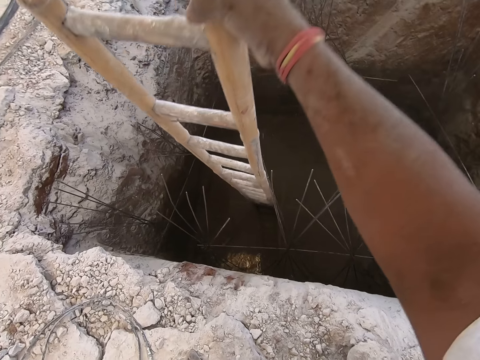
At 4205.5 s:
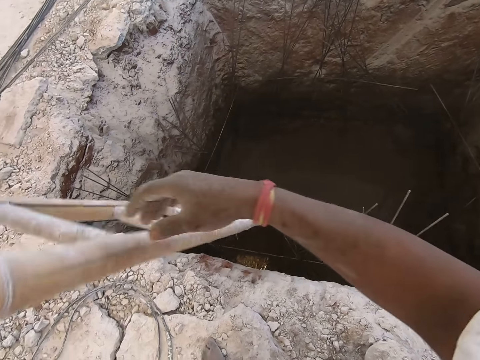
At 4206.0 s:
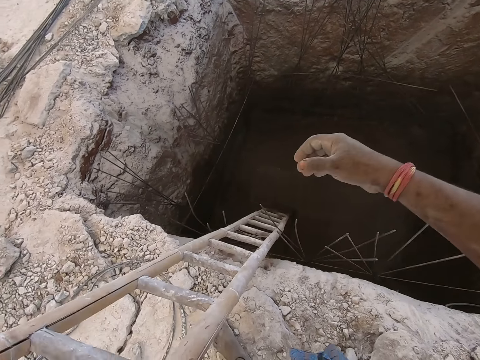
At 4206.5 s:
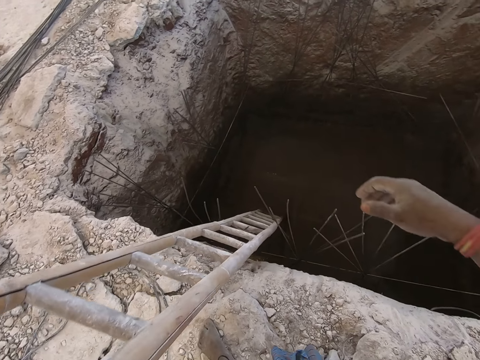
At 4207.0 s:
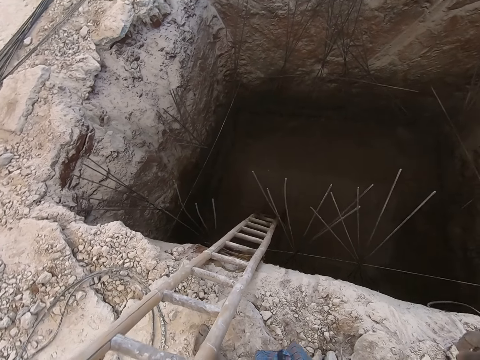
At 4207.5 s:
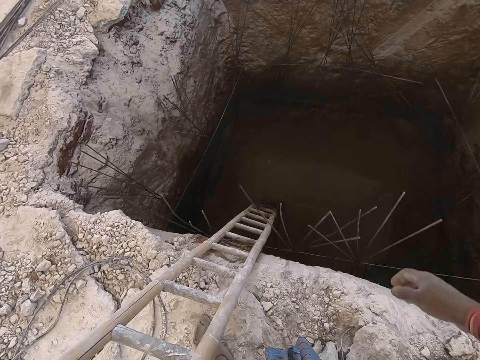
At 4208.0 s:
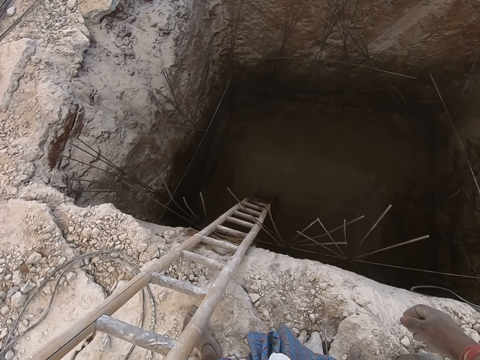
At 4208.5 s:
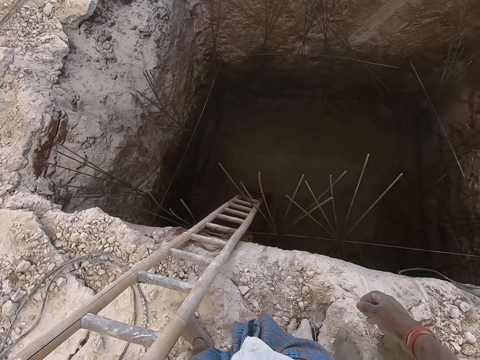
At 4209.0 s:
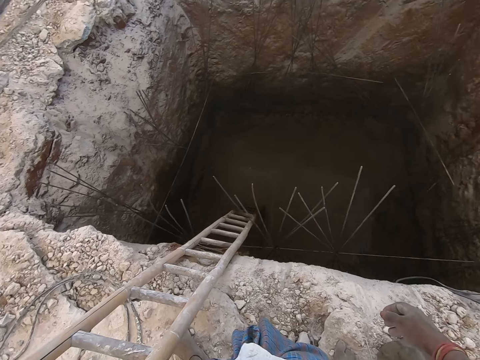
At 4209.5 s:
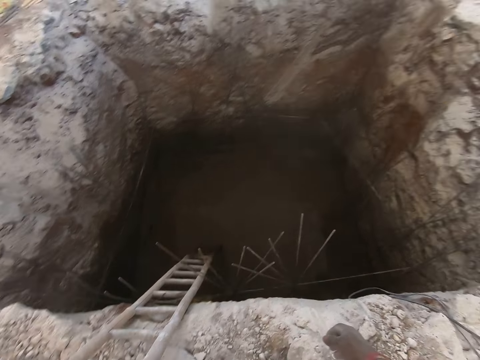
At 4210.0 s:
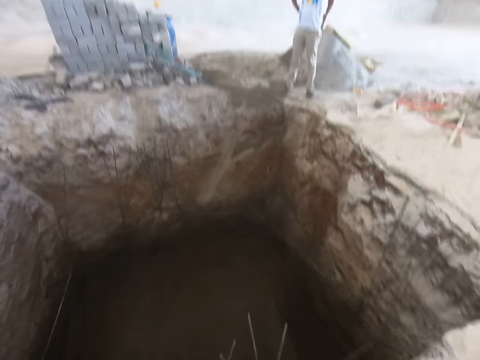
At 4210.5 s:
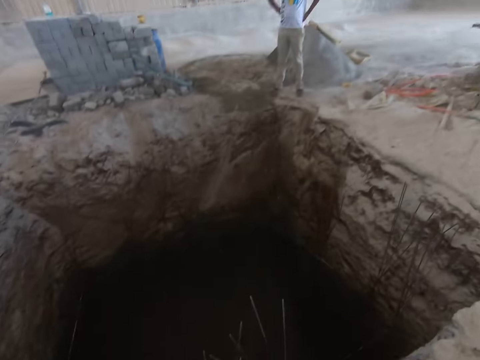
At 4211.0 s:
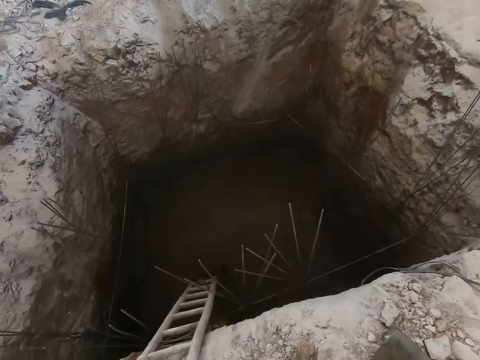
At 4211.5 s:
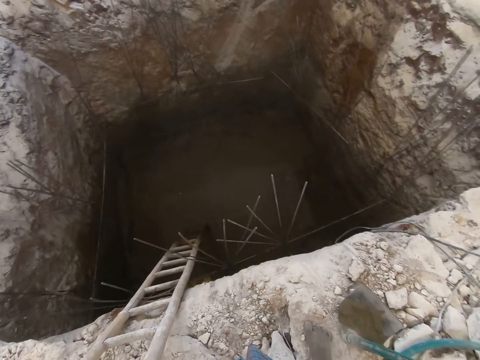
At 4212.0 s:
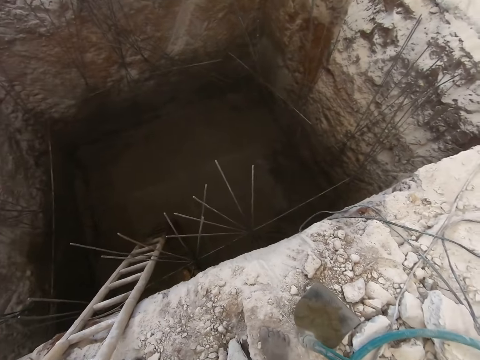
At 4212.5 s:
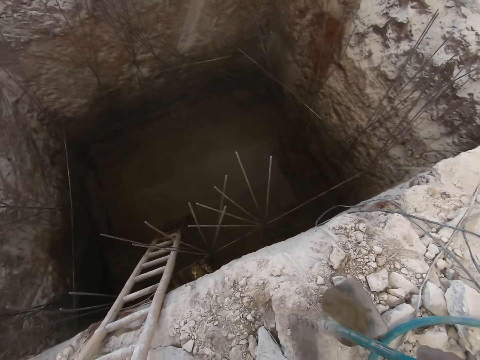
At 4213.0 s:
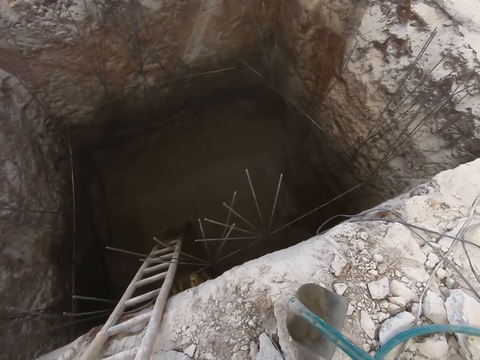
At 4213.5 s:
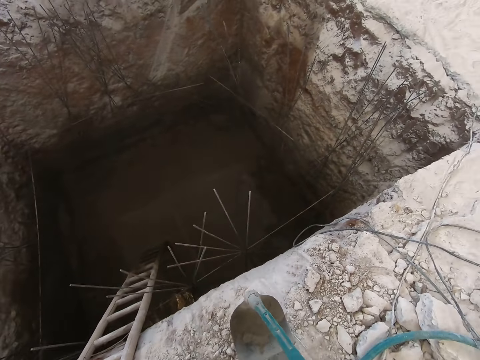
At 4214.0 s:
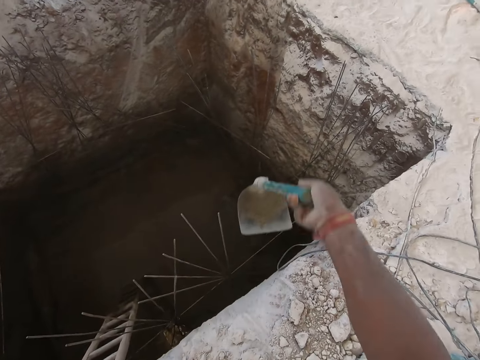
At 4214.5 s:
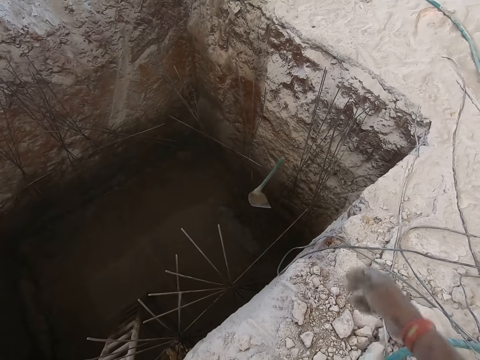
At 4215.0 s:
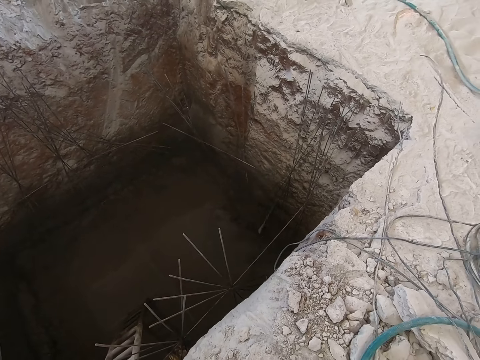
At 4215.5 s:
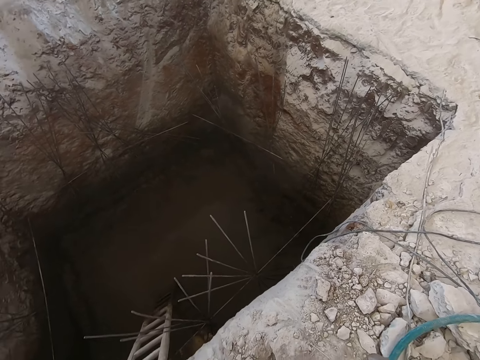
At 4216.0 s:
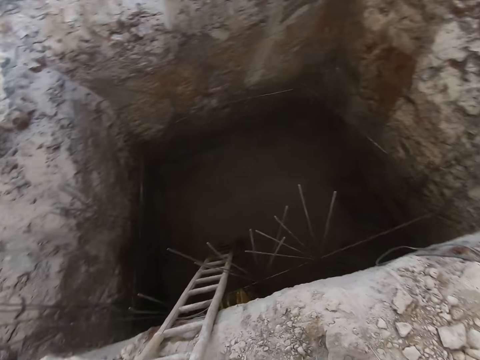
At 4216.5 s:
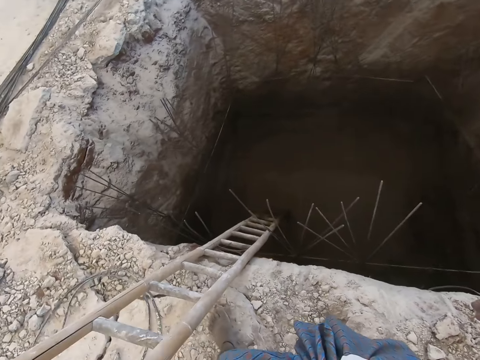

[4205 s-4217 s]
The camera wearer drops the ladder in his right hand in the pit. He takes the shovel or hoe. He throws the hoe into the pit with his right hand.

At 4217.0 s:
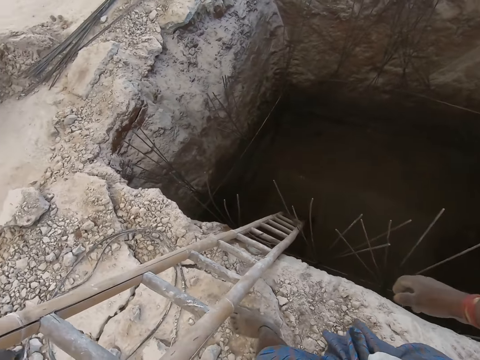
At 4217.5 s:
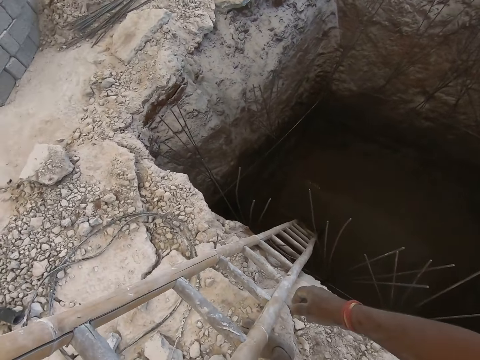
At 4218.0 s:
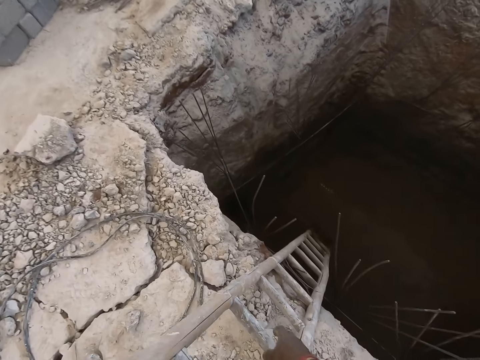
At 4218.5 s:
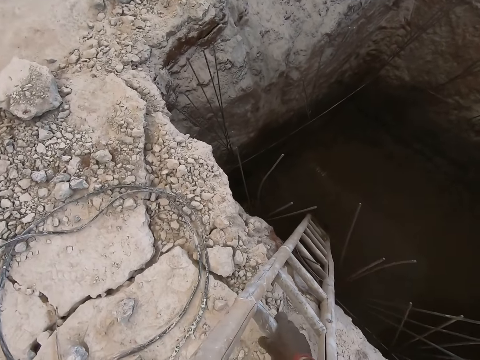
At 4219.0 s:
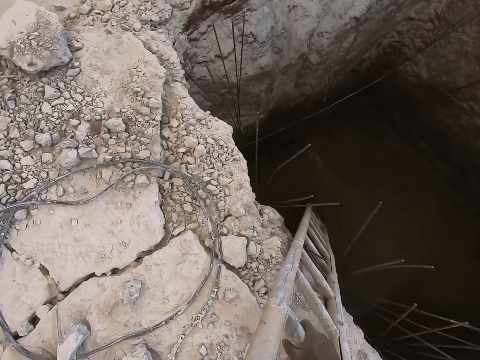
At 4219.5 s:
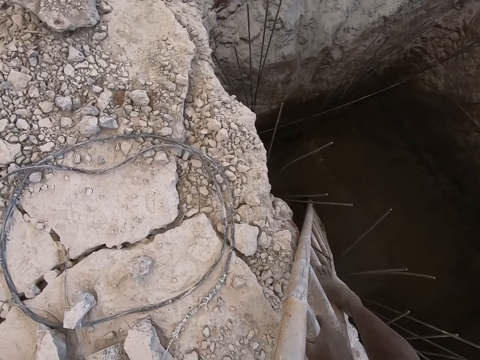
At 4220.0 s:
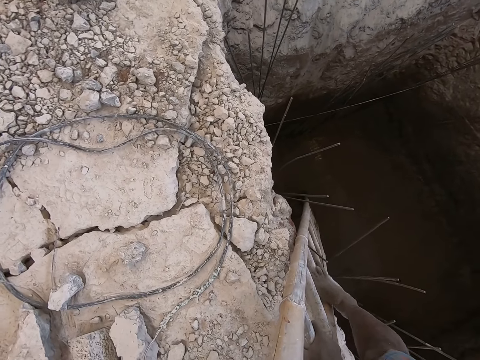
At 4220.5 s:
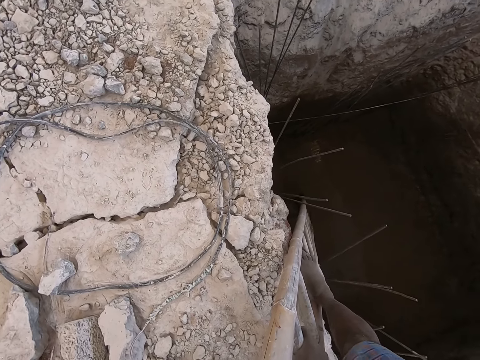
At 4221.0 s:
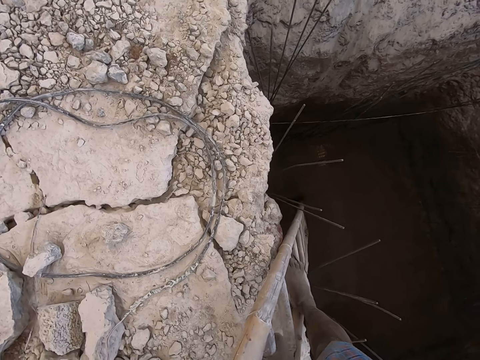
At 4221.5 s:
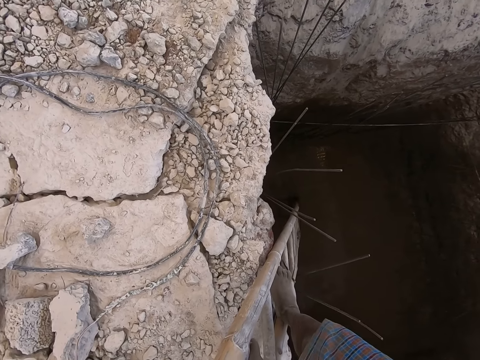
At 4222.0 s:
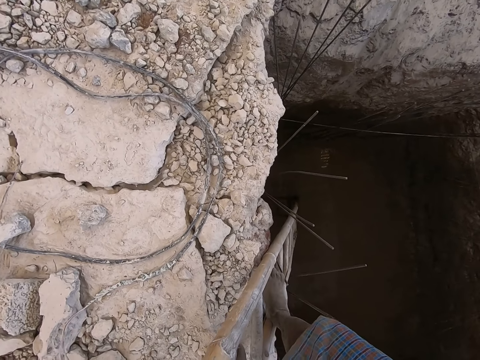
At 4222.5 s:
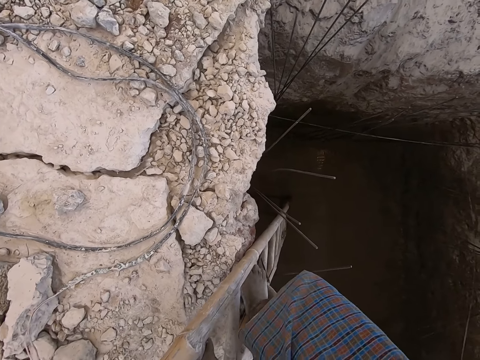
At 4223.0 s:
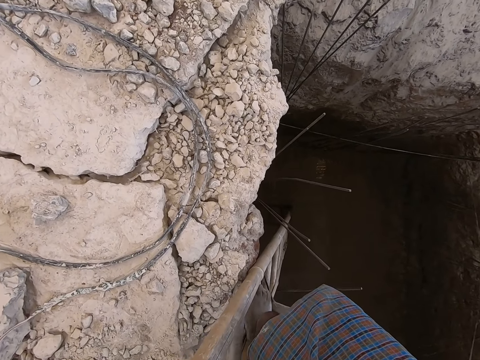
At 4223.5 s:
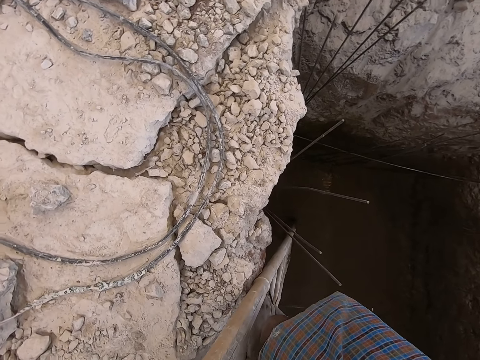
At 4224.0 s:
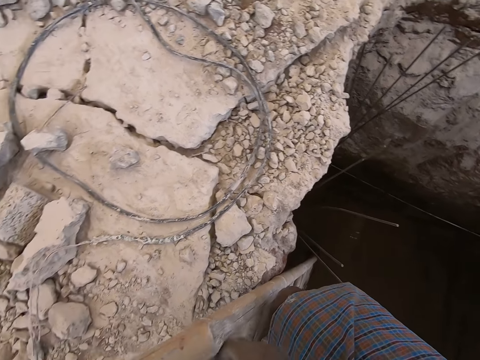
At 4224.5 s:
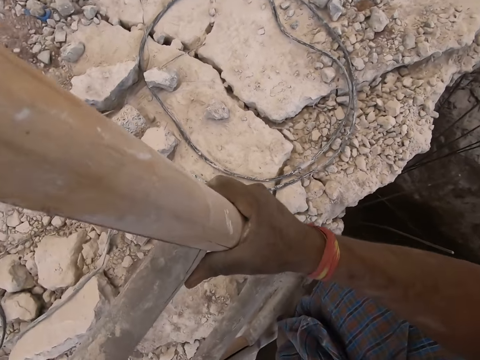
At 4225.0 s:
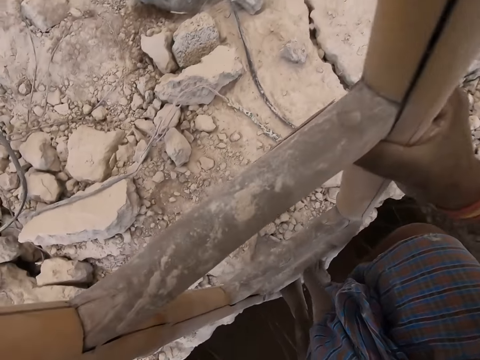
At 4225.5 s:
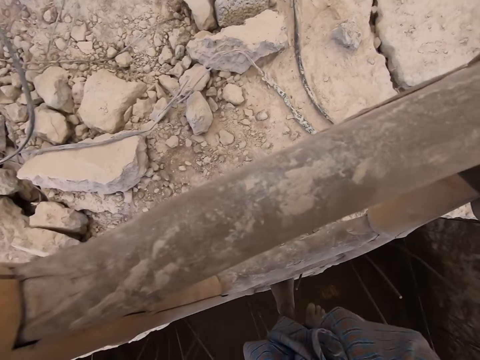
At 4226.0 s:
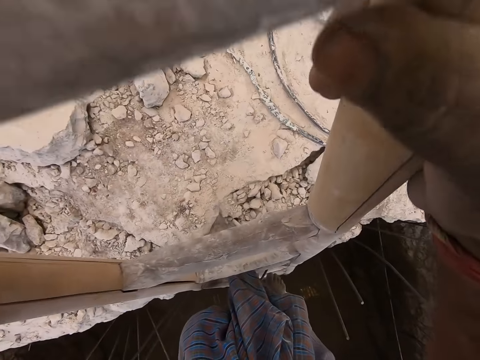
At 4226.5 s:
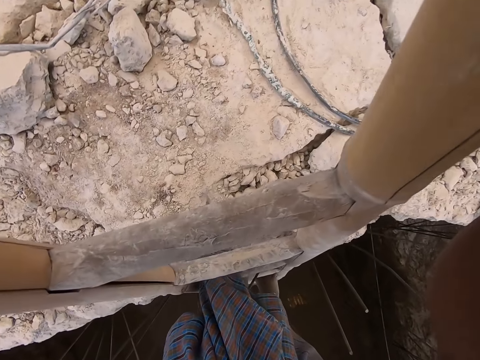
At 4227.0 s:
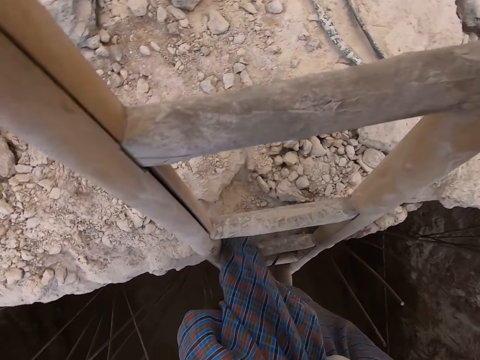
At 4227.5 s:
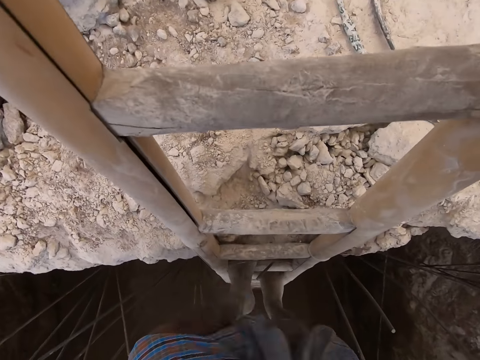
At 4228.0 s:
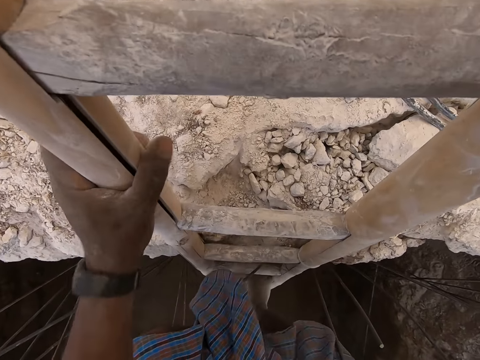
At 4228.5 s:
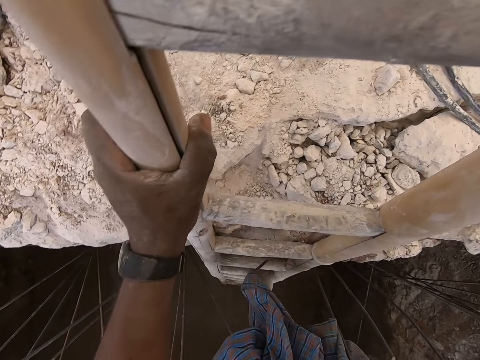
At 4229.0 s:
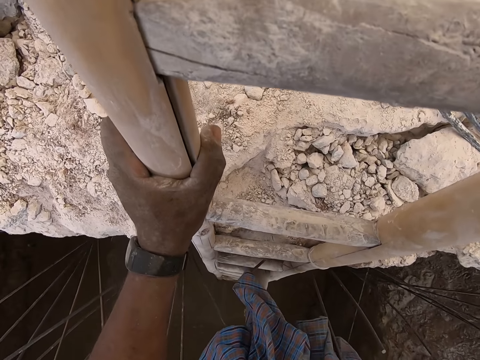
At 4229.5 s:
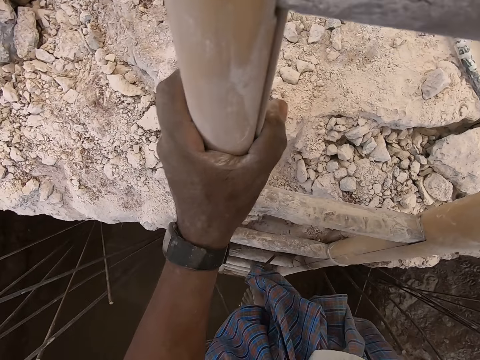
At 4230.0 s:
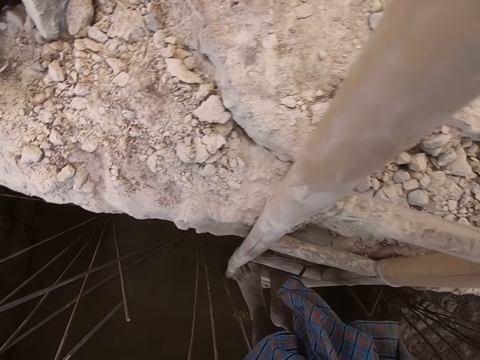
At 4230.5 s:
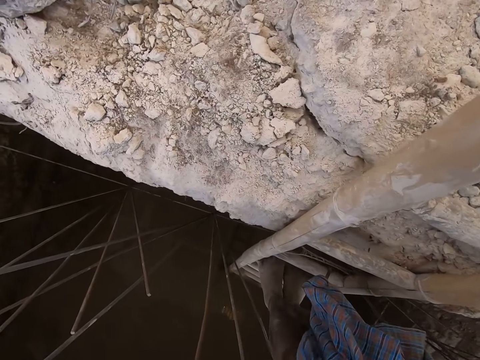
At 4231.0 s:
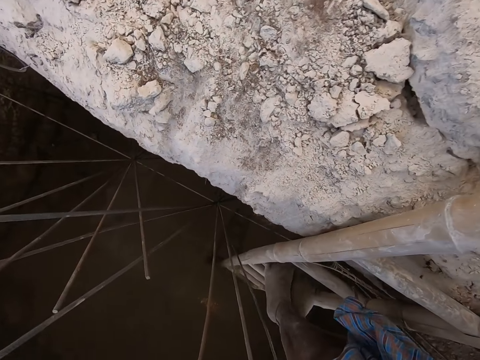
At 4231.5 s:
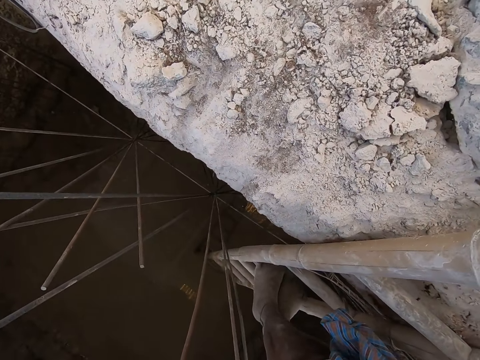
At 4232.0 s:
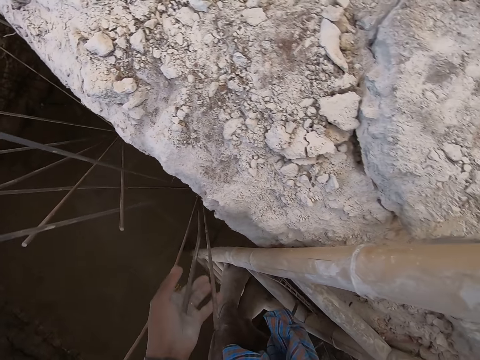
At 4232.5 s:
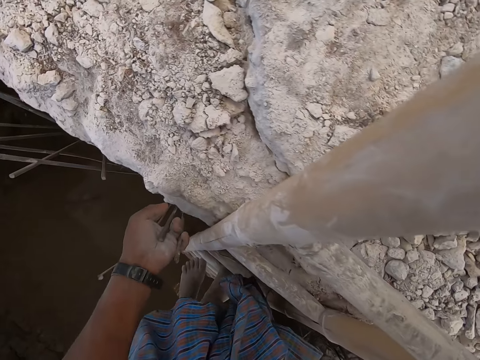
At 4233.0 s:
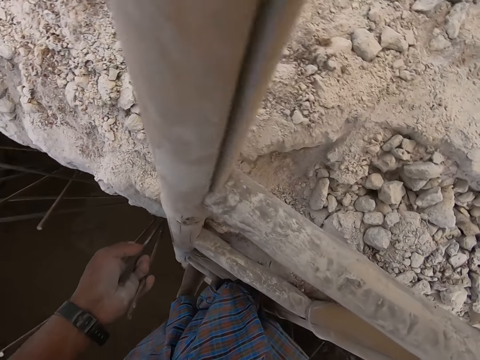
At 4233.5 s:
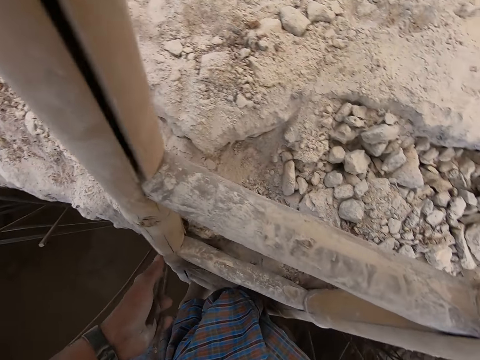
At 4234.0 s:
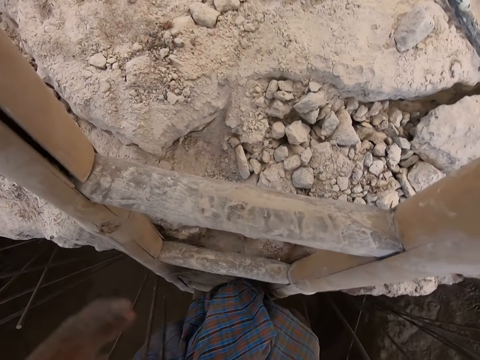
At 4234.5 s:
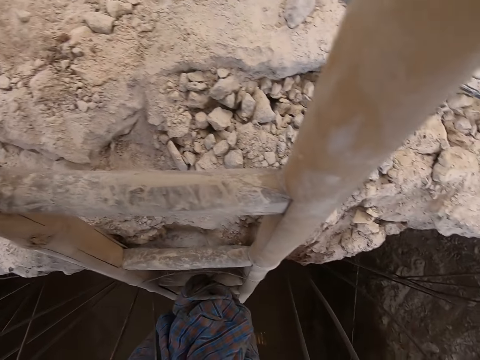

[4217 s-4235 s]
The camera wearer climbs down the ladder into the pit. He hits his clothes with his left hand. He climbs down the ladder into the pit. He holds some iron rods in the pit with his left hand. He descends the ladder.
